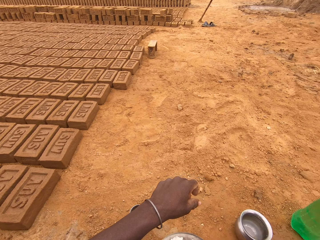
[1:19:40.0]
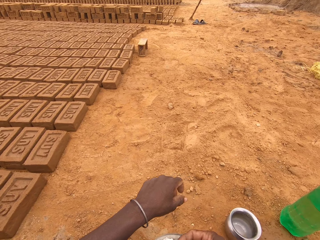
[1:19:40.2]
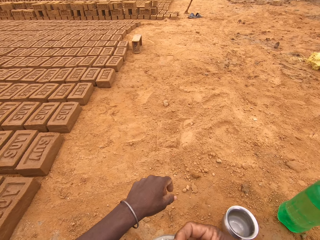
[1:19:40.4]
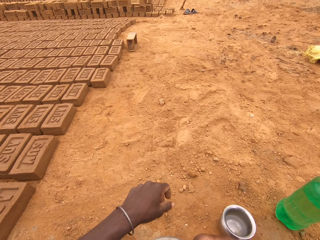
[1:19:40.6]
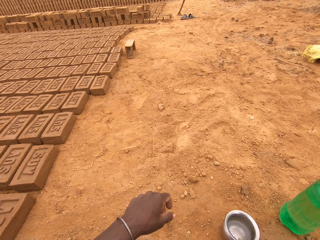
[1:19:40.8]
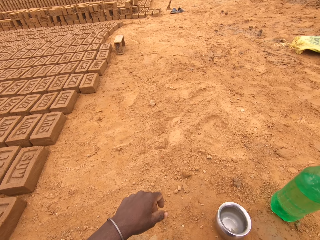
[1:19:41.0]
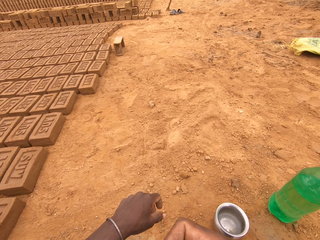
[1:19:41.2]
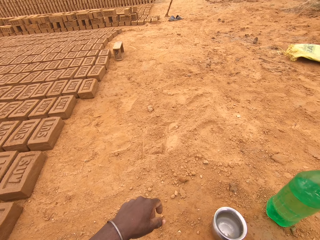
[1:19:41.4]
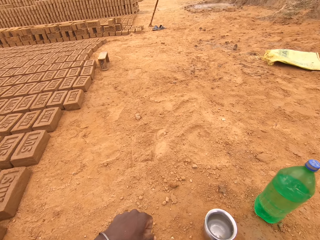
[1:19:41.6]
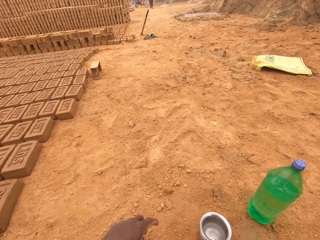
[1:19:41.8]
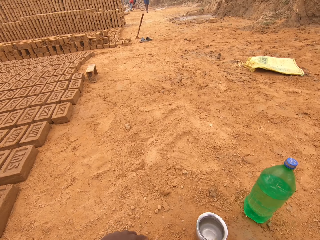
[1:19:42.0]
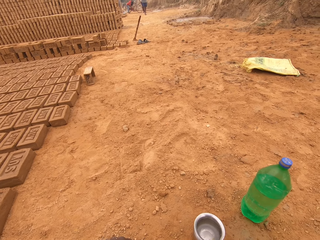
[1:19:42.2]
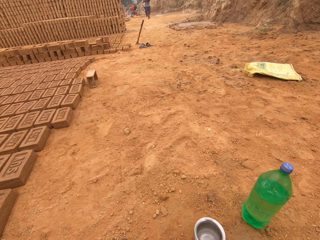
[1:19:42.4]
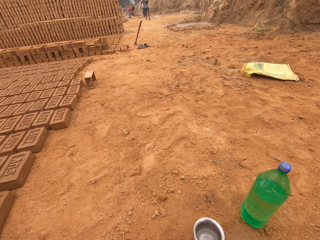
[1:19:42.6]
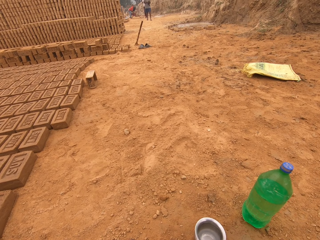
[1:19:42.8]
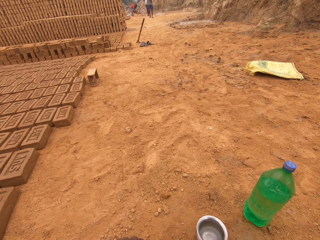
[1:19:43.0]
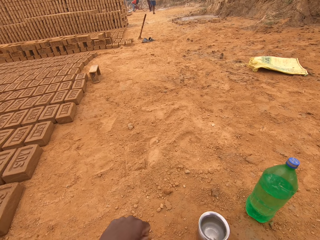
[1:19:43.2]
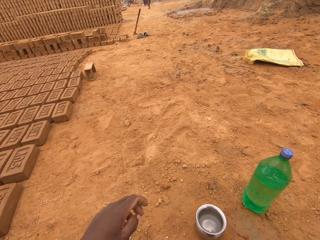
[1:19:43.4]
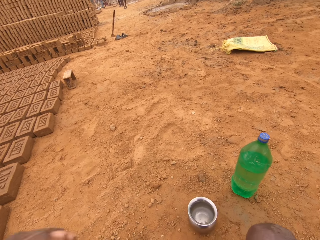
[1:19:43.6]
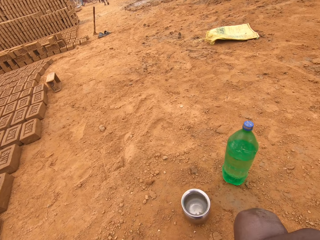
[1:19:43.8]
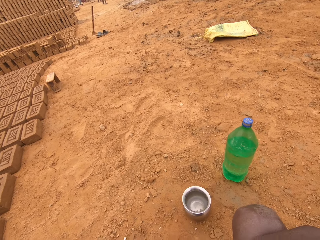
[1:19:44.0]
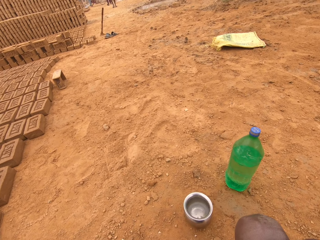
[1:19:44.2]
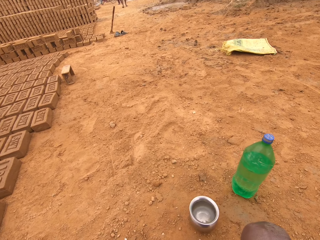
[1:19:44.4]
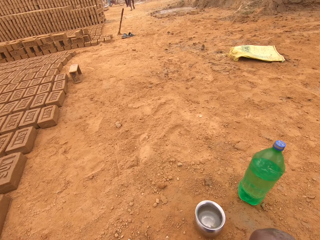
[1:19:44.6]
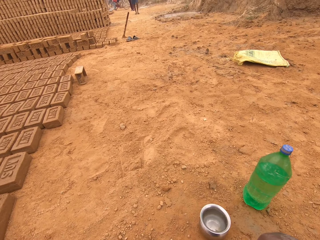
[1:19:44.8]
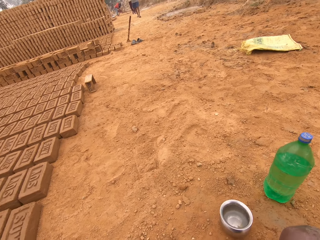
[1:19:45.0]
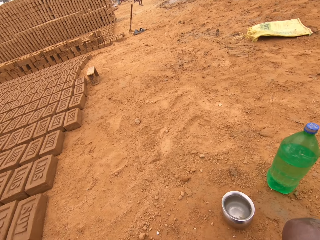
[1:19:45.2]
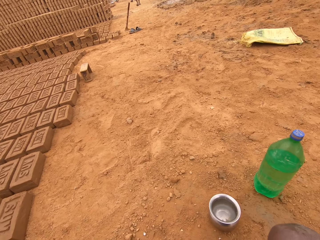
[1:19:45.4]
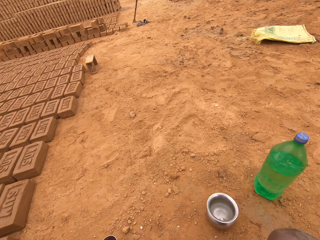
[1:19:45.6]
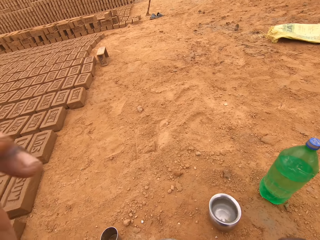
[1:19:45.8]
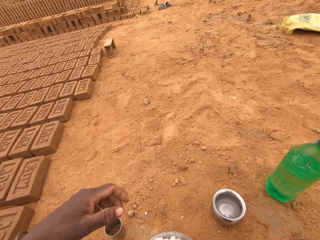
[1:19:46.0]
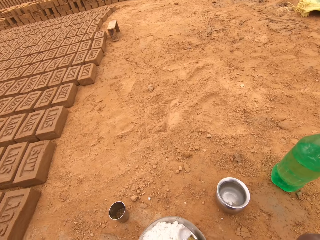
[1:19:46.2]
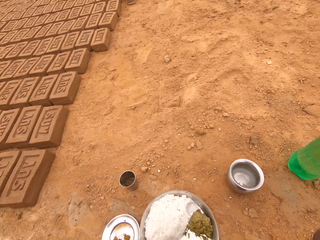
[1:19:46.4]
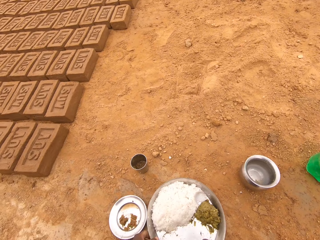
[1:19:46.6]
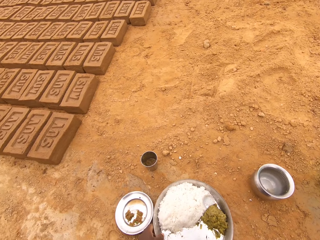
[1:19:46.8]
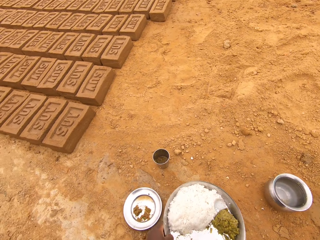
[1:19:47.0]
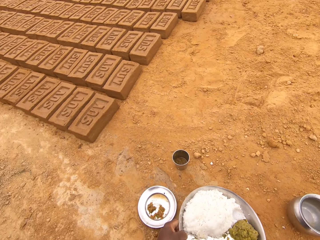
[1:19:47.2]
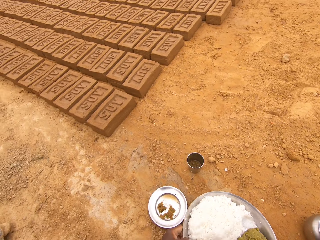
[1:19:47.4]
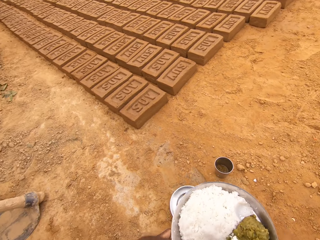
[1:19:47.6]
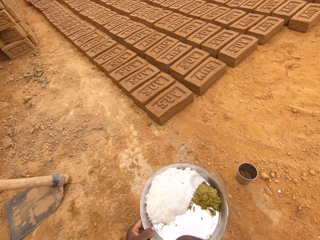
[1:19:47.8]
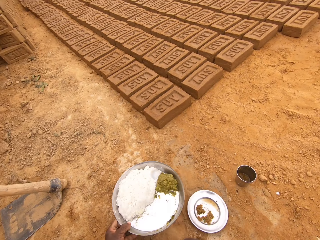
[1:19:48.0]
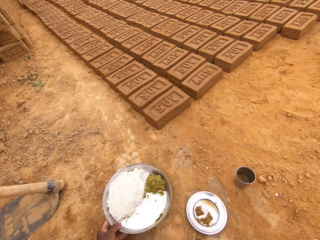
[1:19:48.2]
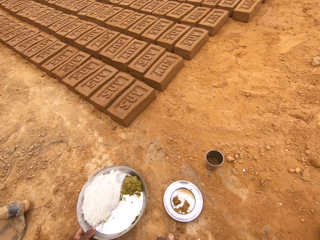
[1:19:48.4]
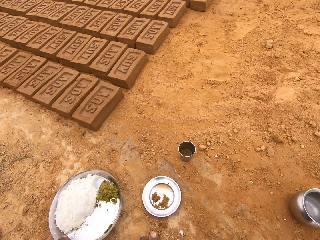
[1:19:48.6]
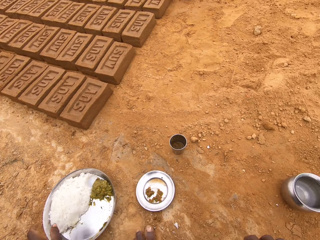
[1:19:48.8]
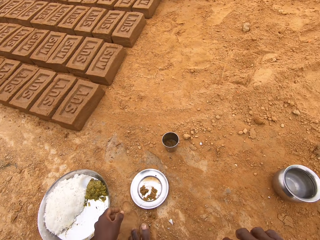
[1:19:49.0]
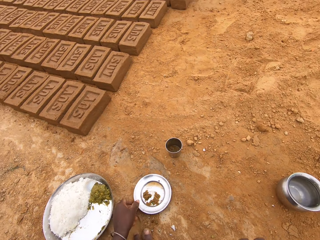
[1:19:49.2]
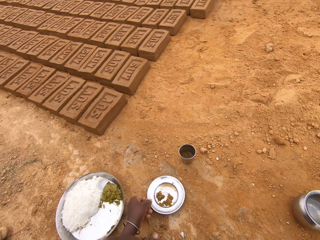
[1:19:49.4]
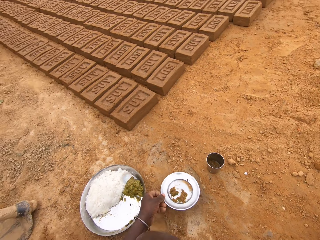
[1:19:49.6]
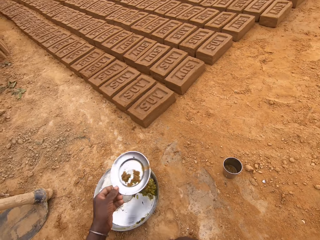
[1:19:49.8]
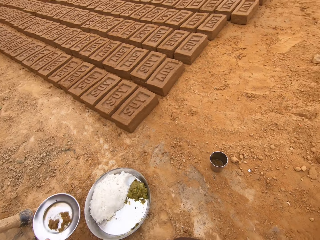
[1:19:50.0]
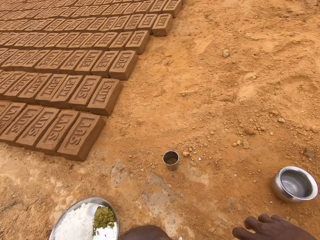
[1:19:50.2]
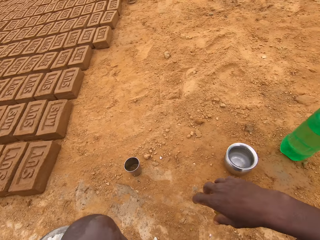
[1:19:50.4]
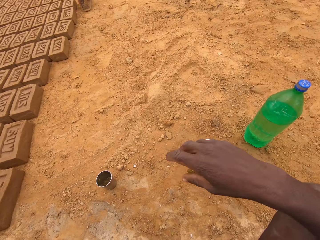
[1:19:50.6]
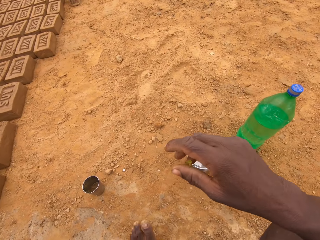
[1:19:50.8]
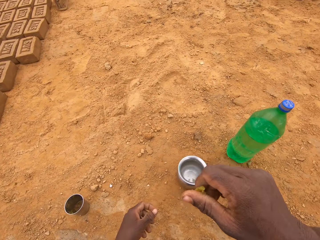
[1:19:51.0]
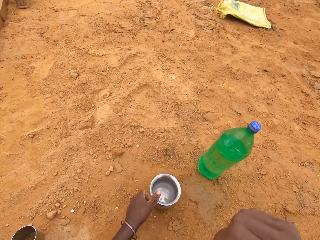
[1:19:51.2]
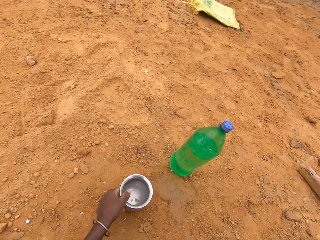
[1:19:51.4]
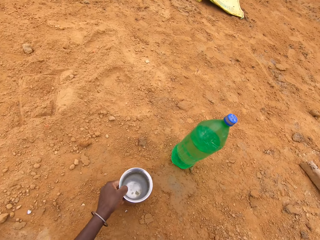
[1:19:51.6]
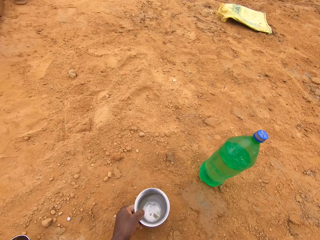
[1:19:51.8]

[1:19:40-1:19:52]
The camera wearer puts the food in the mouth. They lift the platter. They move the plates on the ground. They place the tray on the ground. They pick up a plate, lift the plate and place the plate on the ground. They look around.

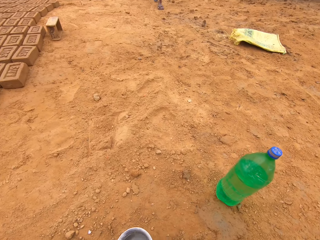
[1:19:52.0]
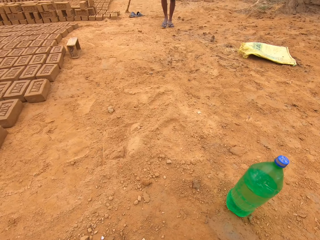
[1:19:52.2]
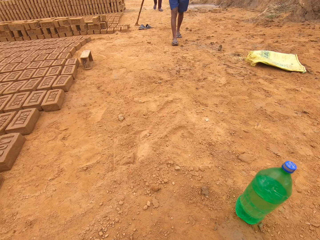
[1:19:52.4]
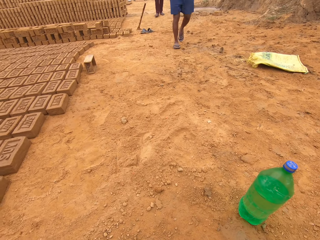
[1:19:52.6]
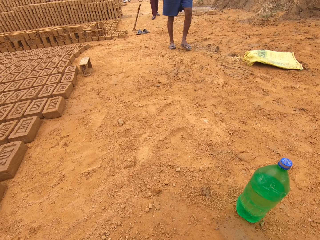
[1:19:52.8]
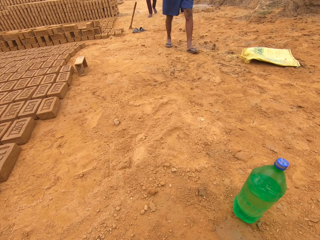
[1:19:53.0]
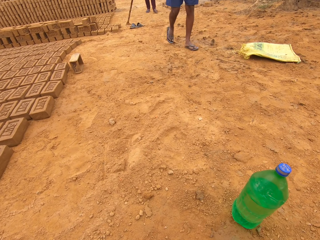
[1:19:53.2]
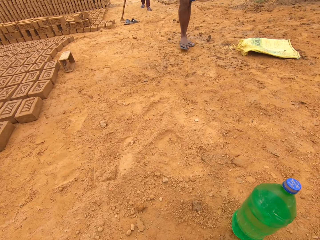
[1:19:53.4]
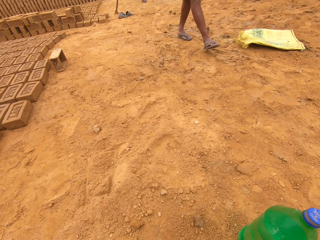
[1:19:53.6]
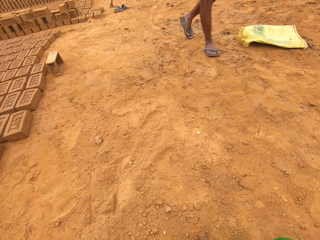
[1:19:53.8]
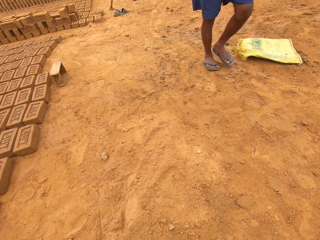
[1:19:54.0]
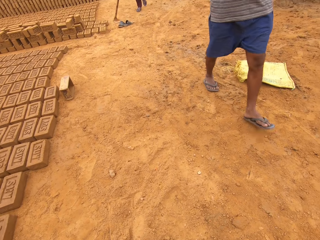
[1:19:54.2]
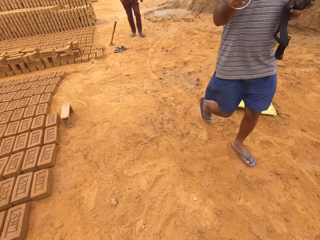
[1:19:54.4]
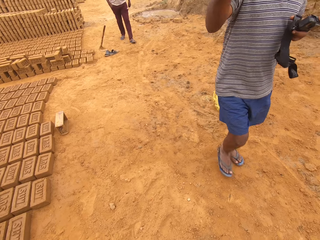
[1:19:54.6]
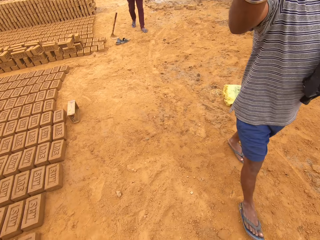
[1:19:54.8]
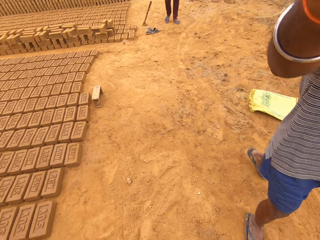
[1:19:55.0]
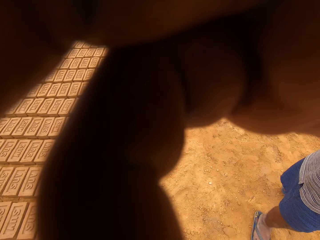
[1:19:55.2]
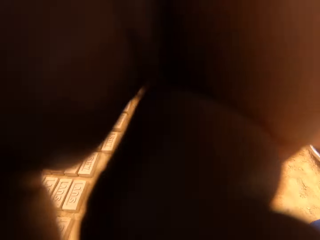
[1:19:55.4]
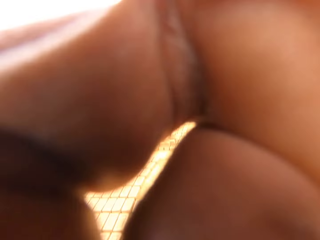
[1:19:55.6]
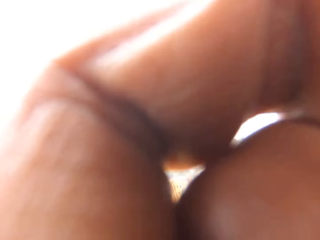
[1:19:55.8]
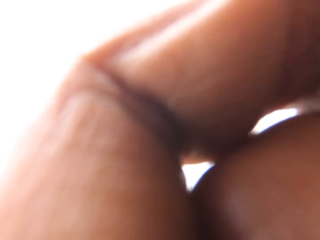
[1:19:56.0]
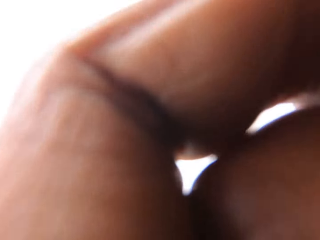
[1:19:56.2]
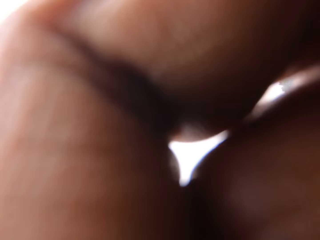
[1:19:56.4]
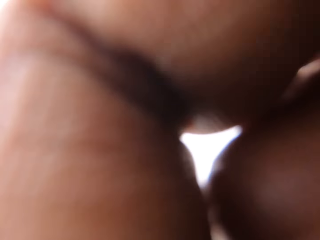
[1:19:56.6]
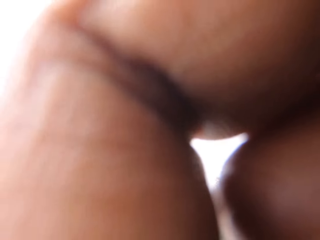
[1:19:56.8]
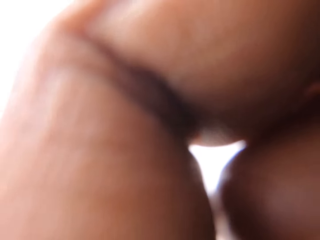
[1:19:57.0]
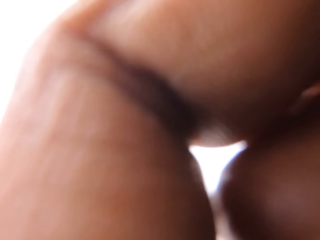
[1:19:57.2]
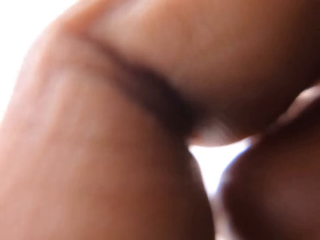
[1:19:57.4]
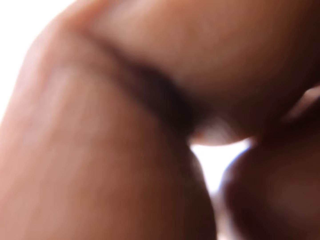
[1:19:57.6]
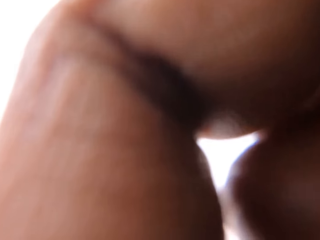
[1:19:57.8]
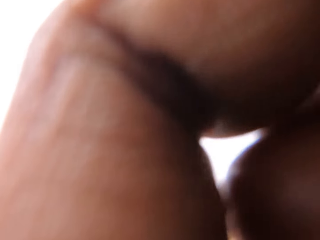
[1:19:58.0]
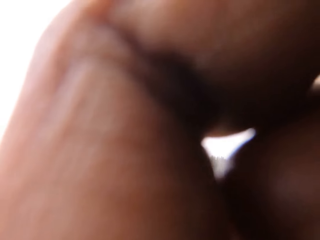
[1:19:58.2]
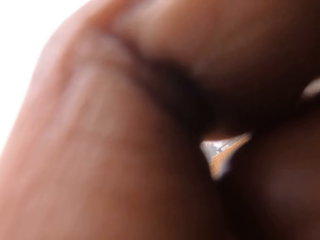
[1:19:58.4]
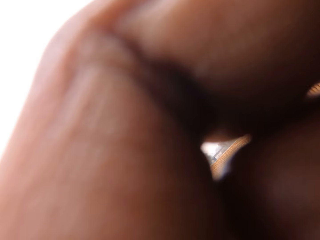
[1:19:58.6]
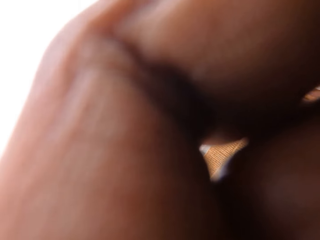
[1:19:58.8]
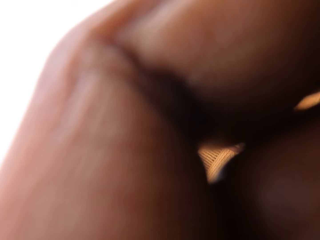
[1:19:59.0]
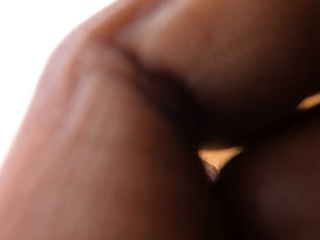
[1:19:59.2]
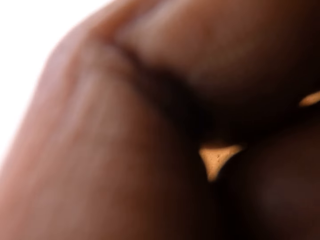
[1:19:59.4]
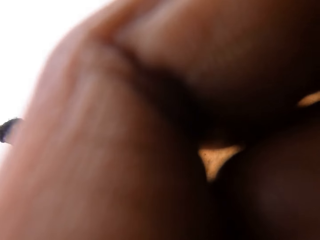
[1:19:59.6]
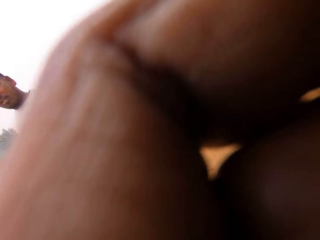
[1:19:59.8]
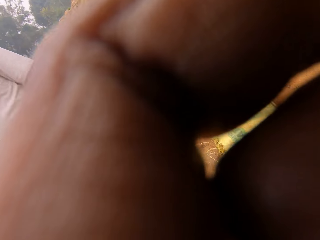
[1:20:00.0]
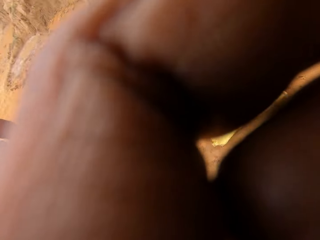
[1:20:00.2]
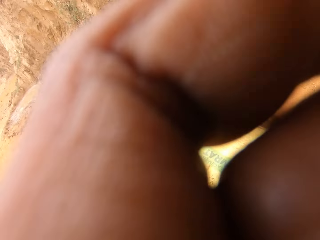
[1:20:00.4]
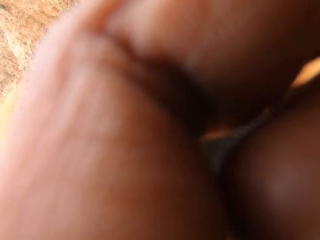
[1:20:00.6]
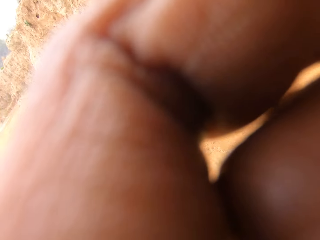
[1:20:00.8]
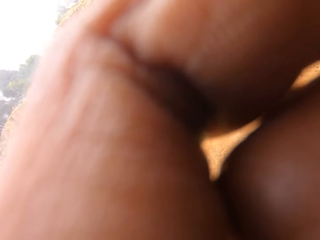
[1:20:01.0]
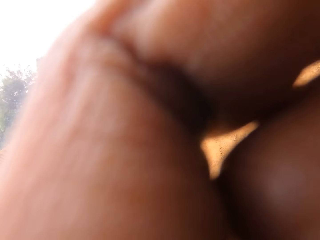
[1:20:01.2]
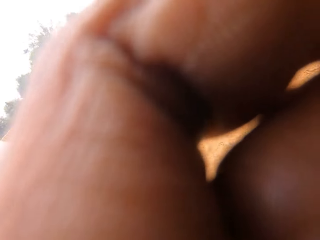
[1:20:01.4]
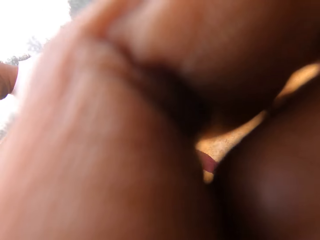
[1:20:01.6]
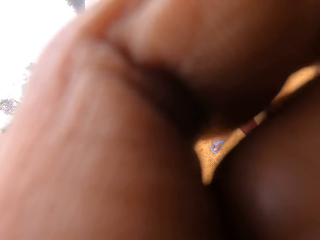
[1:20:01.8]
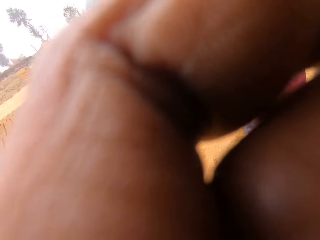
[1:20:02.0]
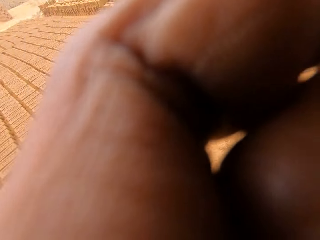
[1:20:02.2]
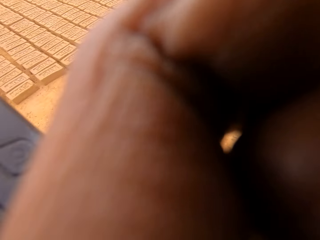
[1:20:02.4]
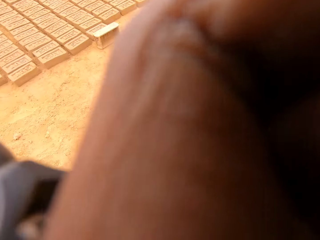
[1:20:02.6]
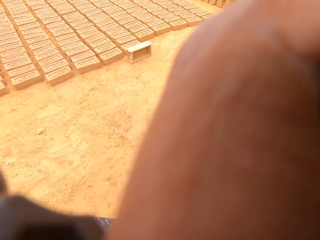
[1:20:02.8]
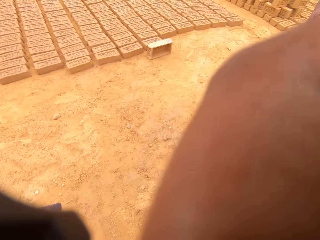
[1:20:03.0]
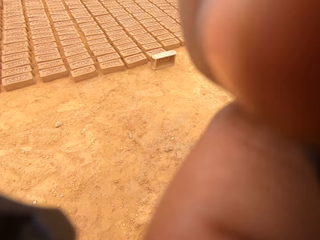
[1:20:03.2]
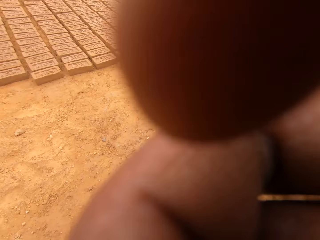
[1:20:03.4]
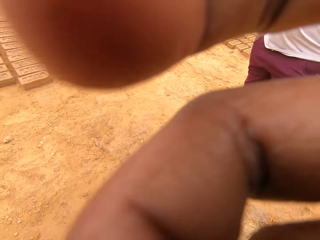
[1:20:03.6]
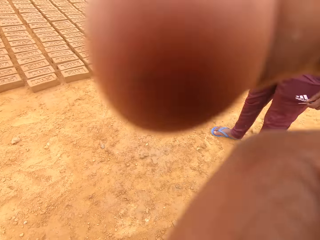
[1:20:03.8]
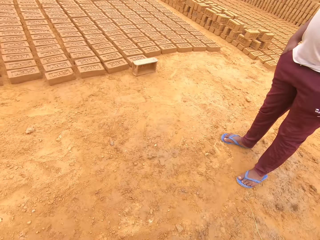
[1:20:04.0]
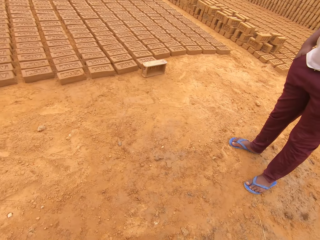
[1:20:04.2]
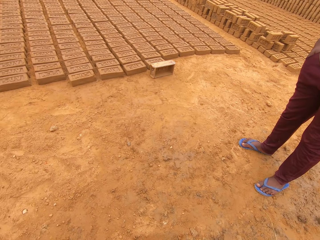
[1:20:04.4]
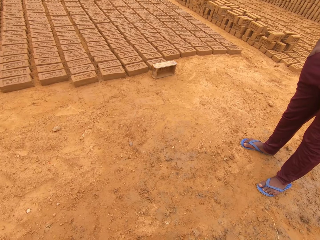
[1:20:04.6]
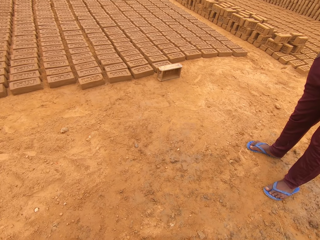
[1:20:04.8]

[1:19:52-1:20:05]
The camera wearer picks up the steel glass and lifts the steel glass. They look around. They converse with a man. The man touches the camera. The man covers the camera. The camera wearer looks around.
